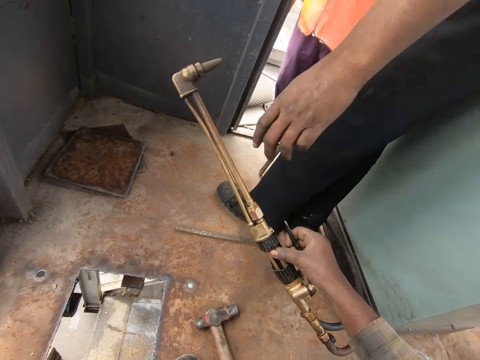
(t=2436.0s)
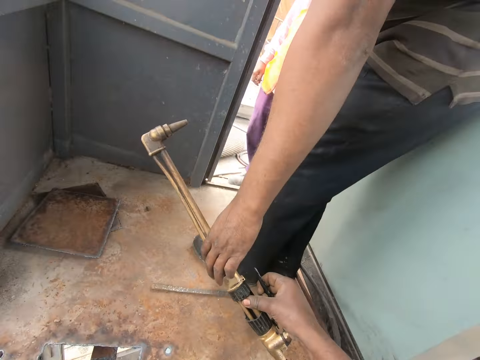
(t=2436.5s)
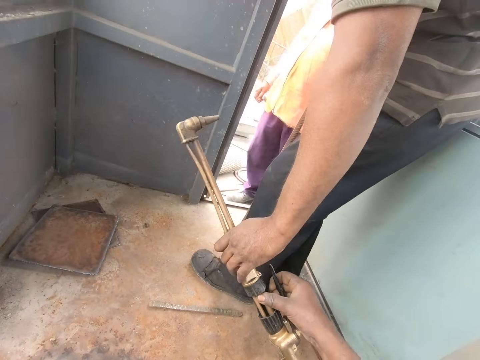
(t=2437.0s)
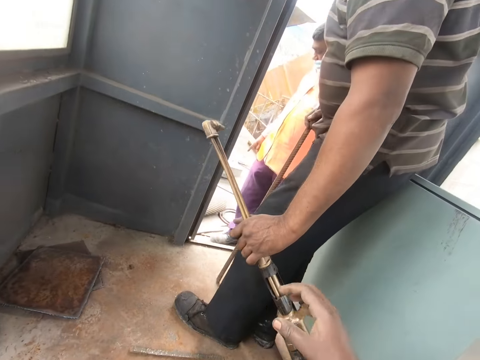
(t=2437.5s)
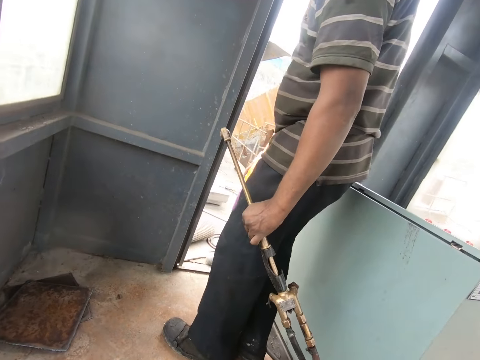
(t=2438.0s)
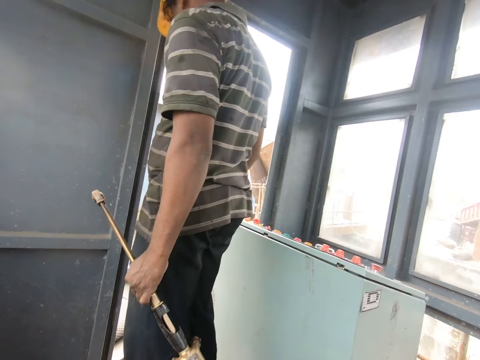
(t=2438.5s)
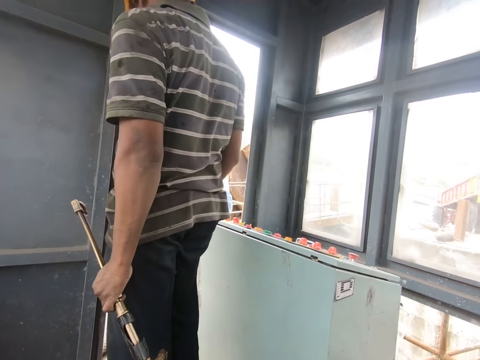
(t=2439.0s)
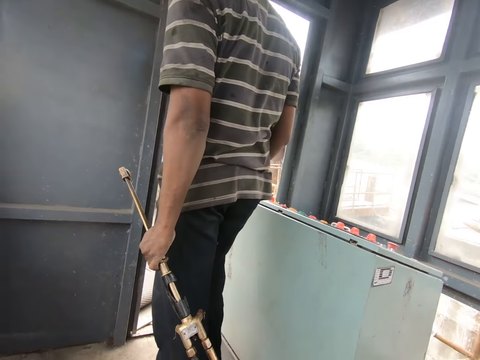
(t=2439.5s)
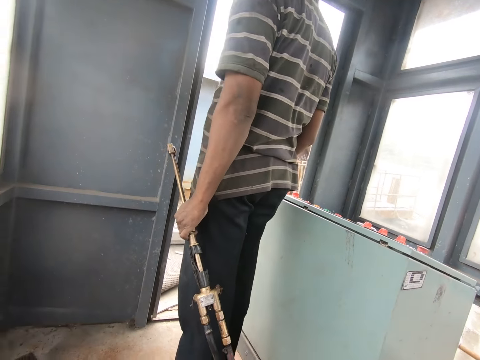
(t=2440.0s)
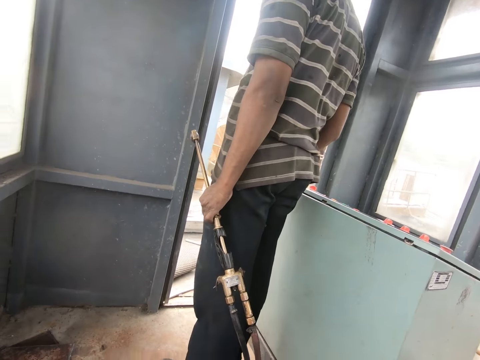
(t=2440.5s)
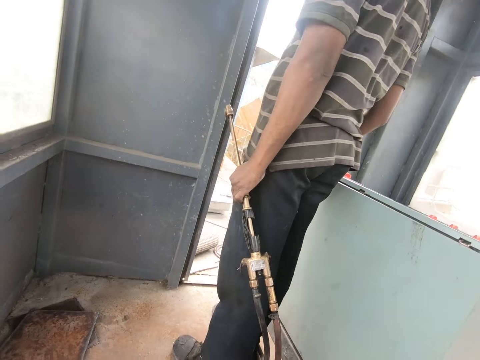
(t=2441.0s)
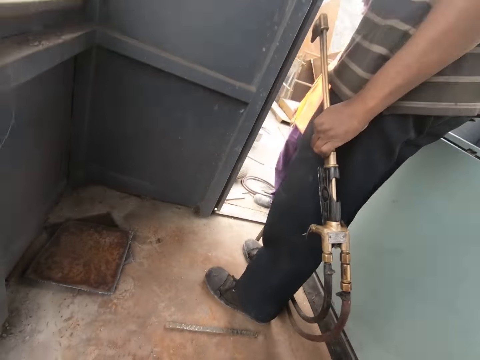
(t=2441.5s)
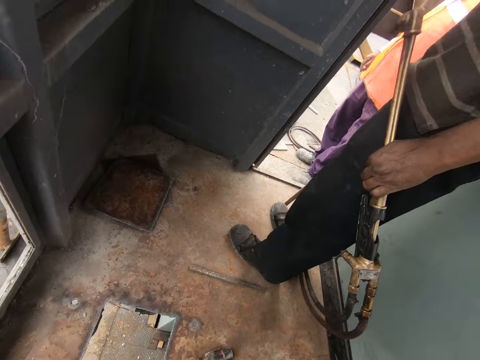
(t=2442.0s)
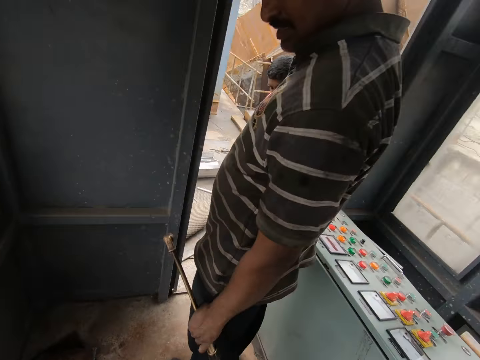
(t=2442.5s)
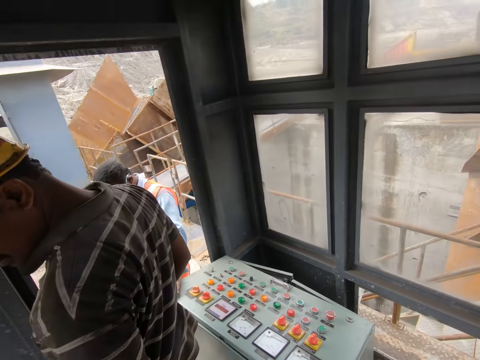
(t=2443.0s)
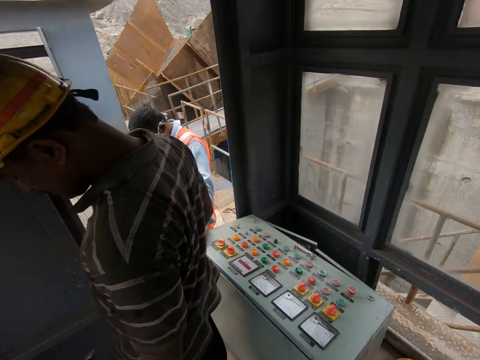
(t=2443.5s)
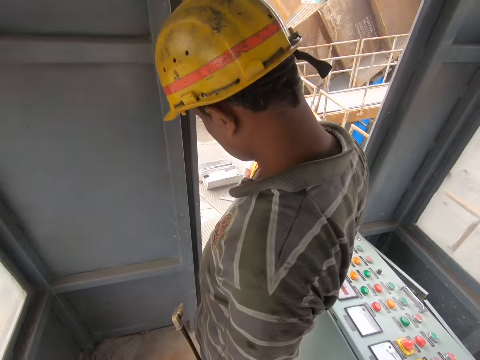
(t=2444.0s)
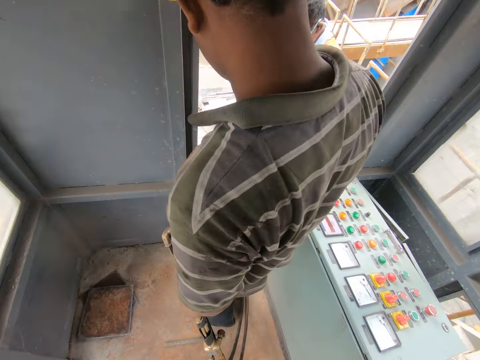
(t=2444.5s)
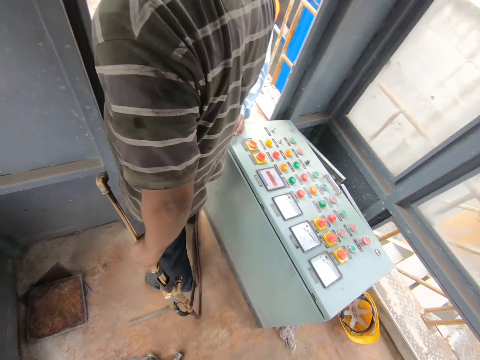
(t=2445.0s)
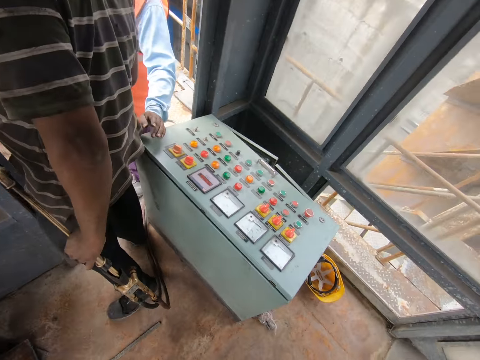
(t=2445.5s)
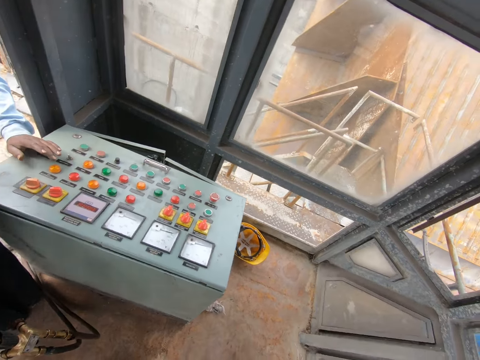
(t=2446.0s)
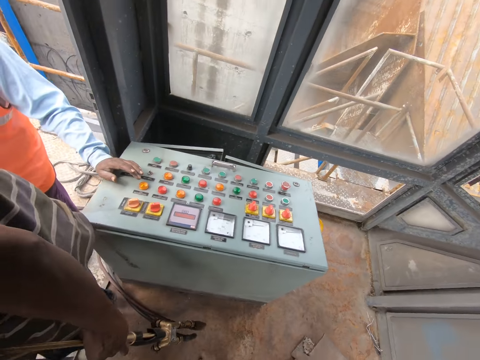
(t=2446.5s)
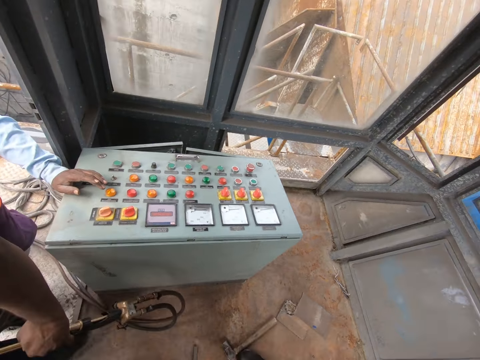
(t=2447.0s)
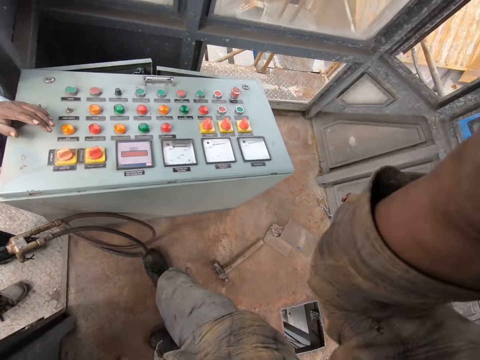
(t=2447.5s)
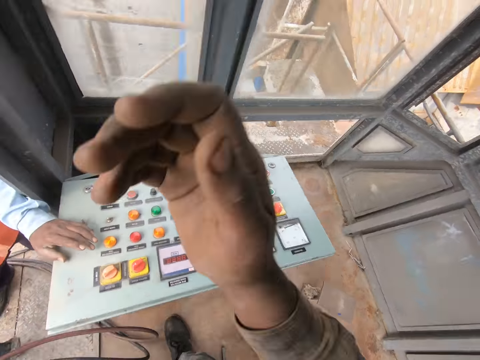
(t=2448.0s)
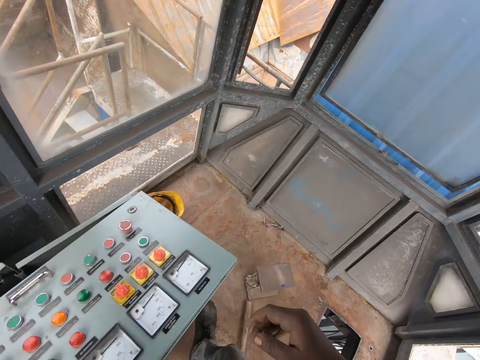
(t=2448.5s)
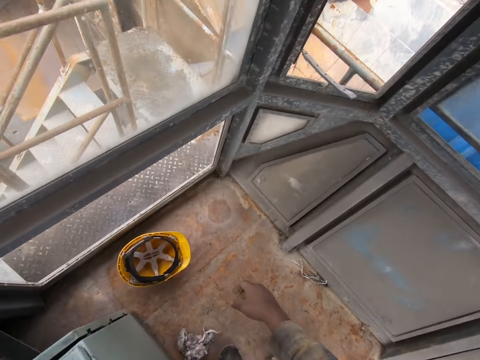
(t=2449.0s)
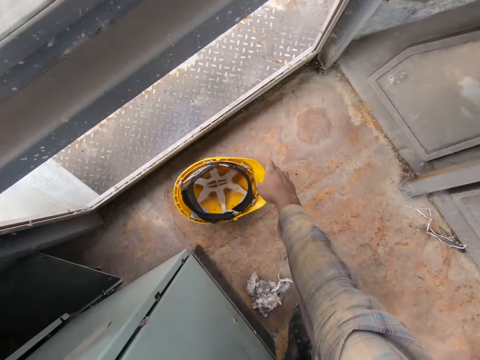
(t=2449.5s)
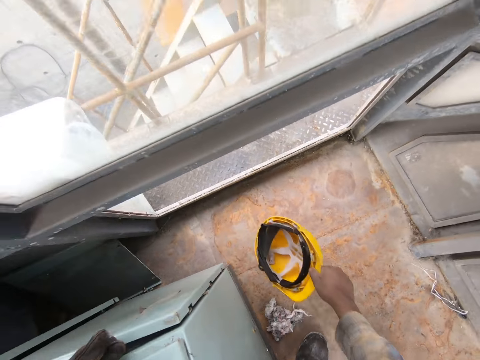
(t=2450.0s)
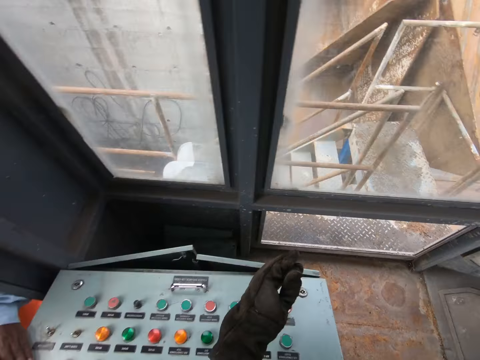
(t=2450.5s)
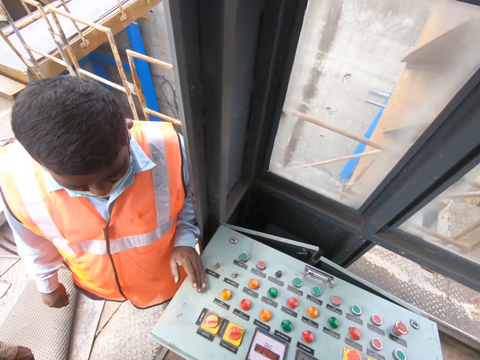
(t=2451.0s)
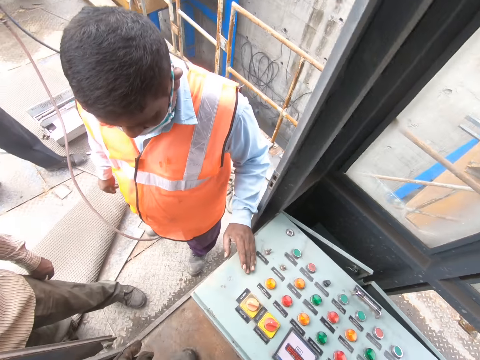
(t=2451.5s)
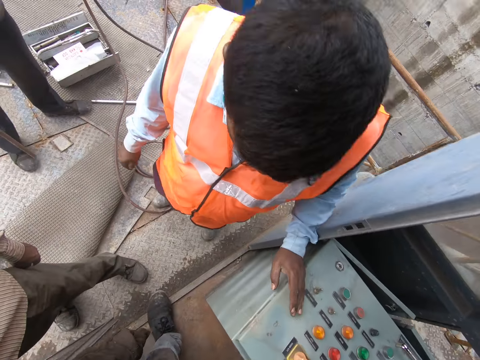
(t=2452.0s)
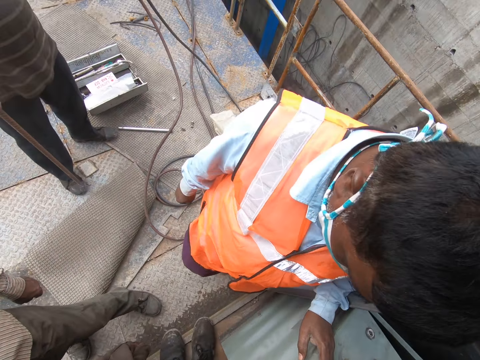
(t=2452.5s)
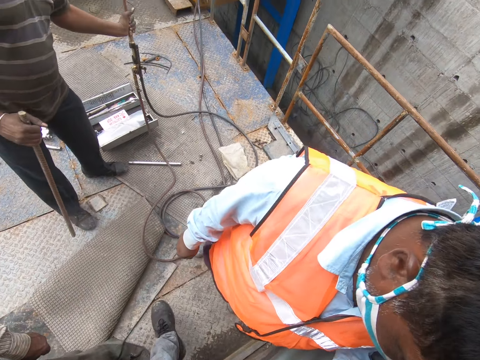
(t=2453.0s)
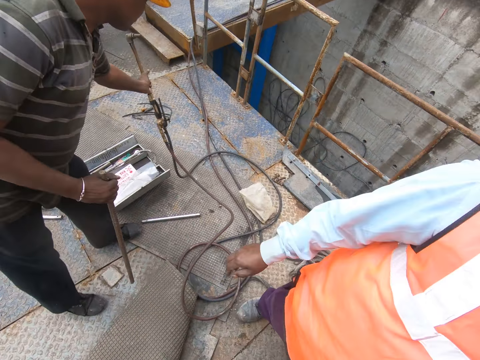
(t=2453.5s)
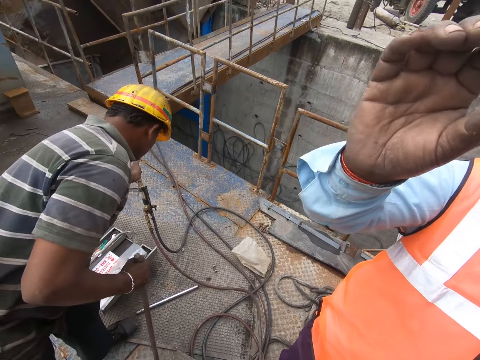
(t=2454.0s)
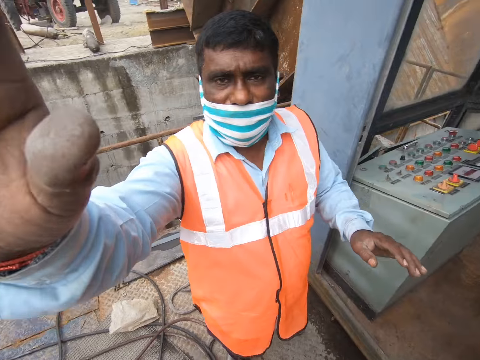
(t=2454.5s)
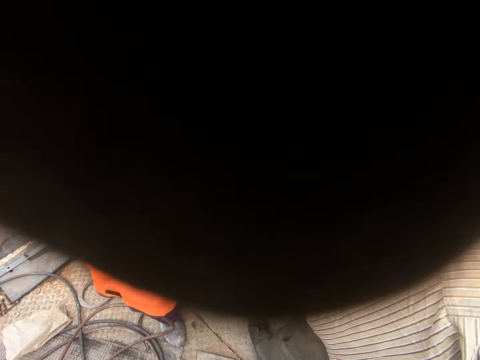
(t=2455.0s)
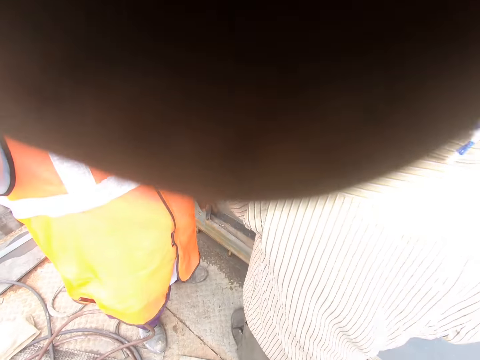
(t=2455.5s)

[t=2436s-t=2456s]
The camera wearer gives the gas lighter to a person. A man picks up the welder from the camera wearer. The camera wearer withdraws his hand. He looks around, looks down and looks around. The man walks out of a room. The camera wearer lifts his hand. He swings his right hand. He stretches his right hand. He walks outside. He picks up a helmet. Another man lifts his hand. The camera wearer looks at another person.
